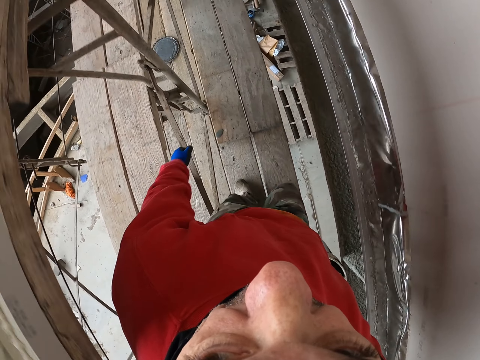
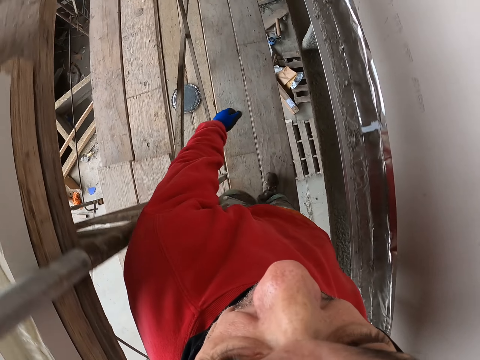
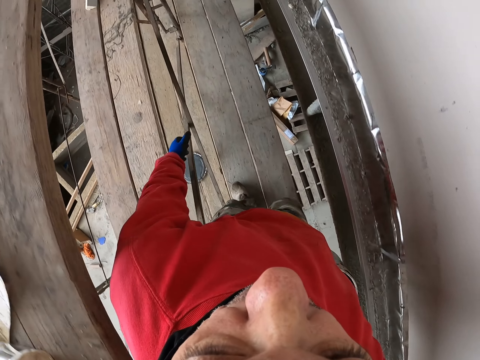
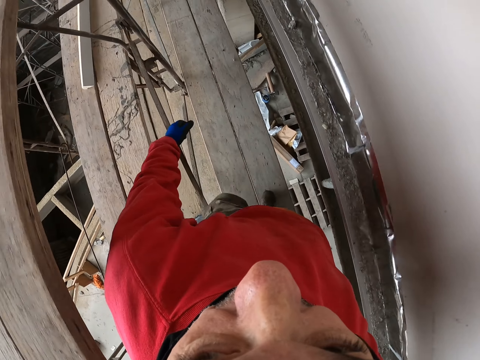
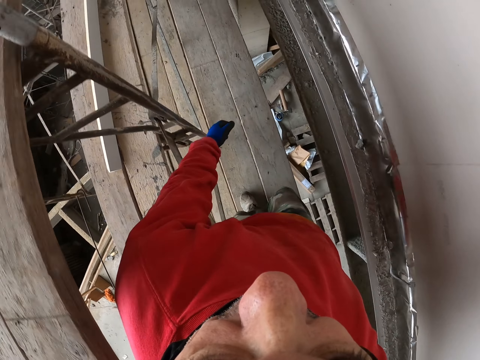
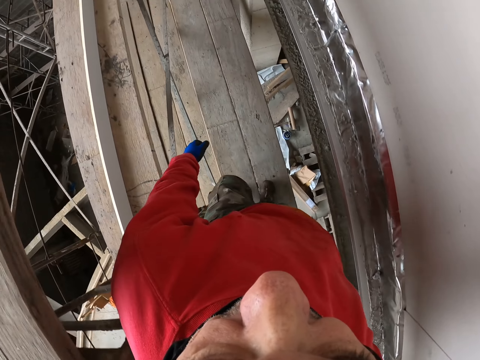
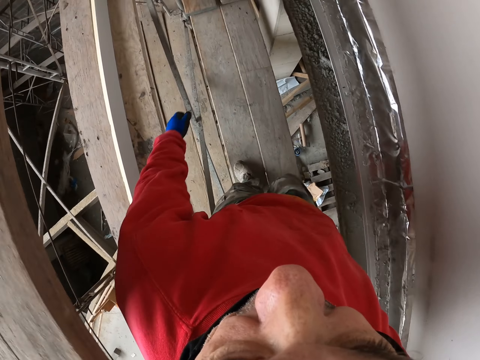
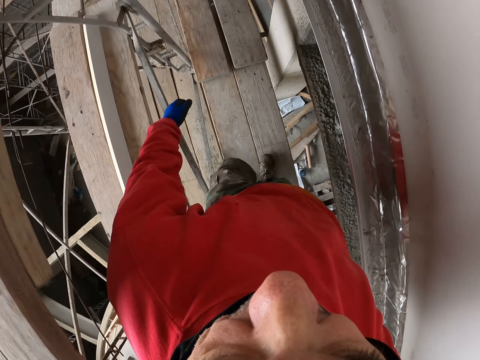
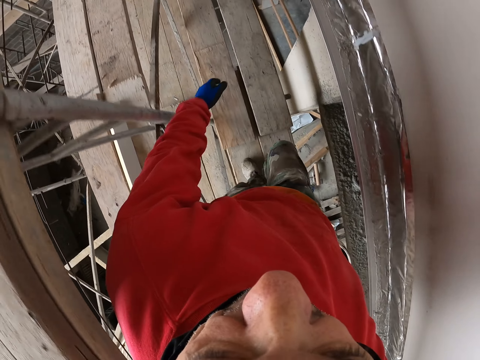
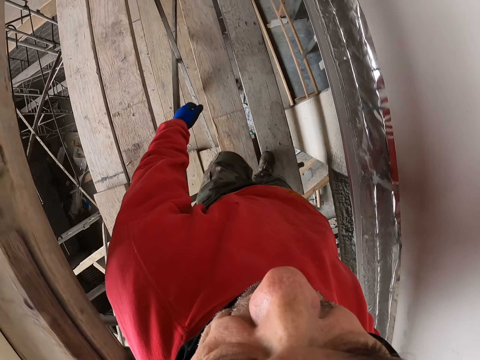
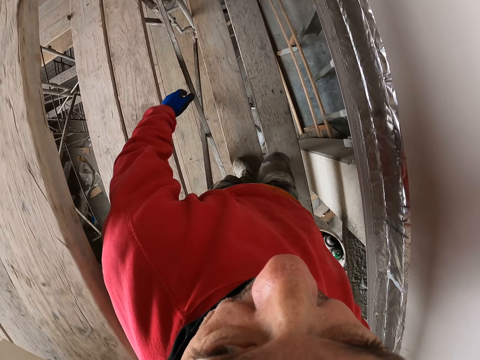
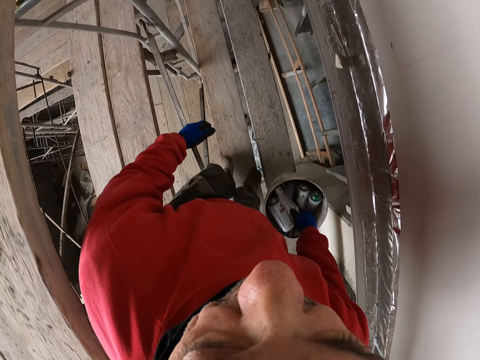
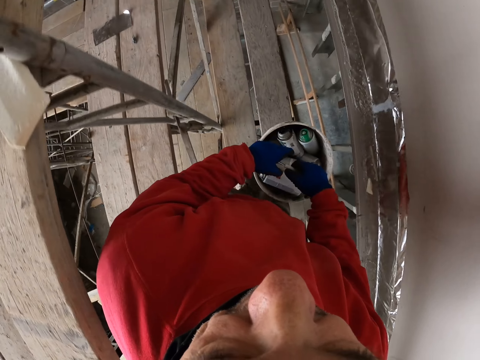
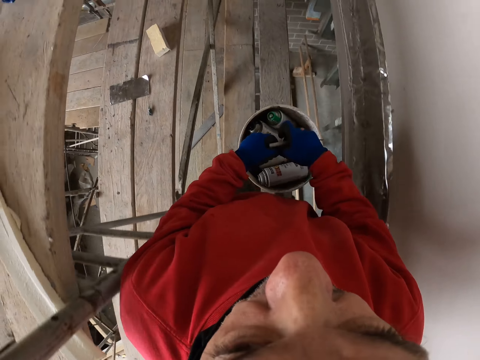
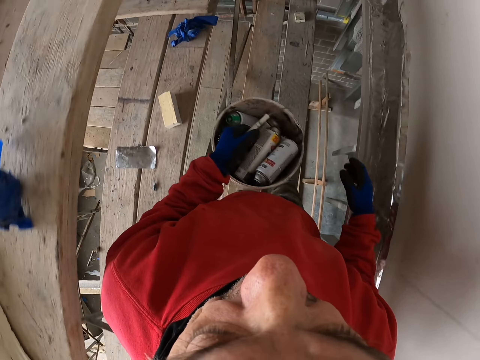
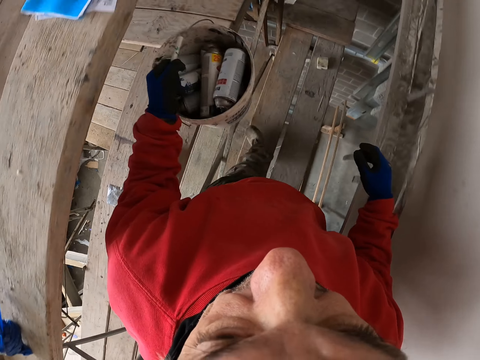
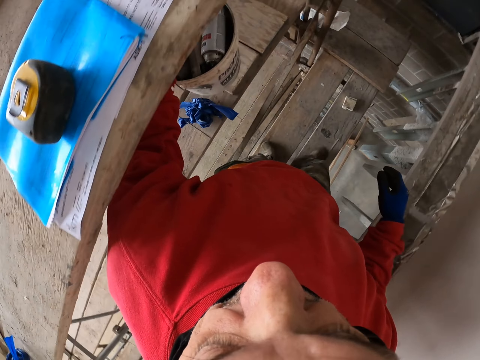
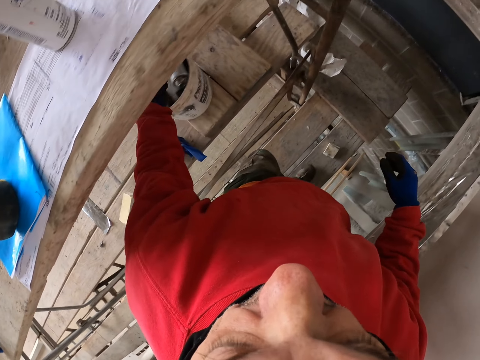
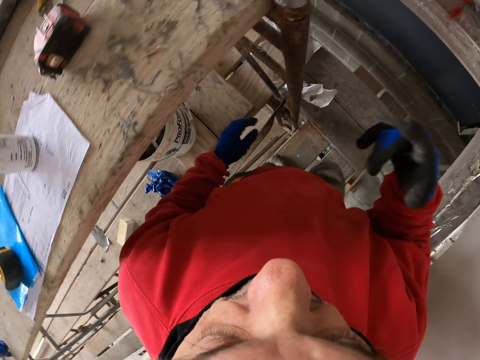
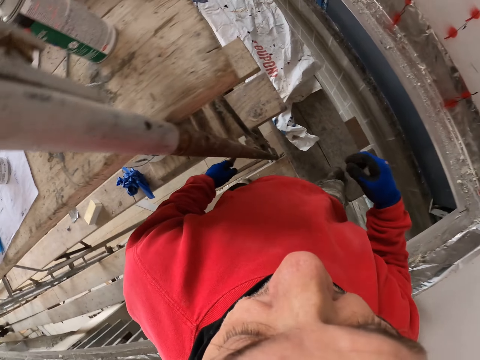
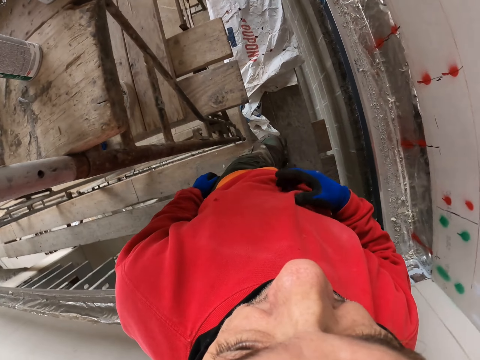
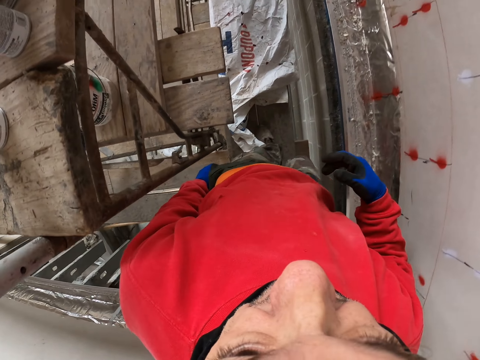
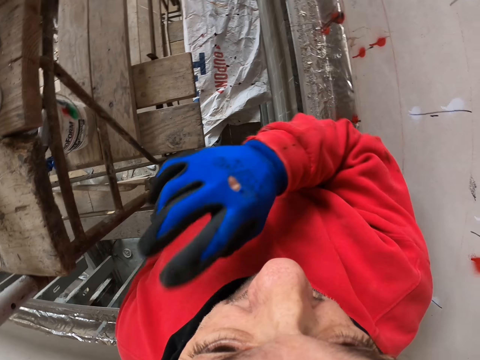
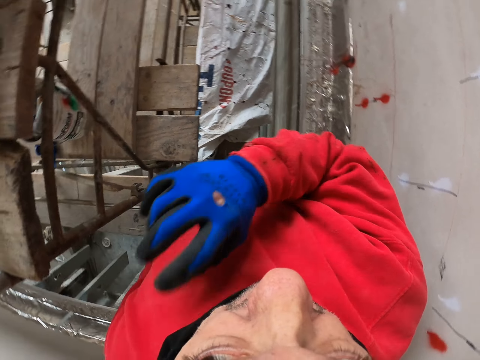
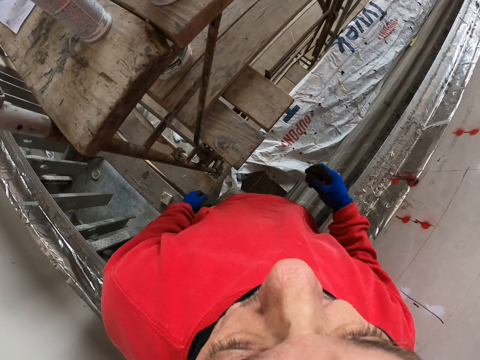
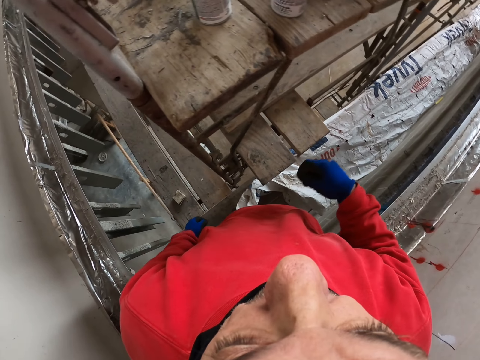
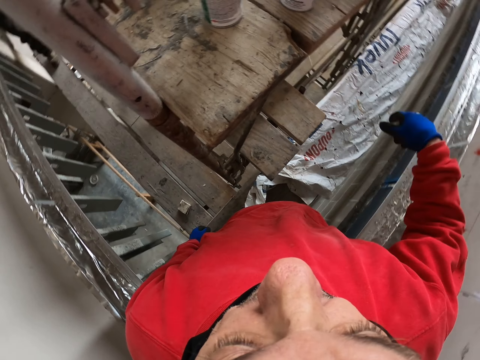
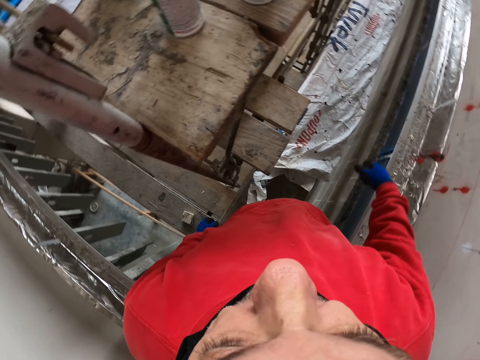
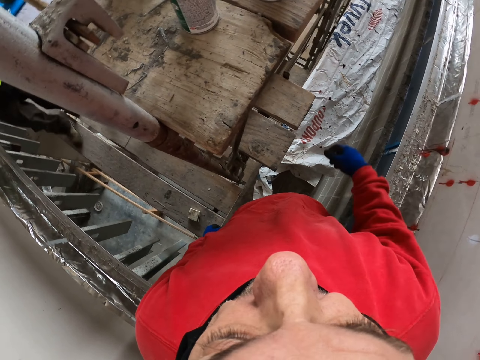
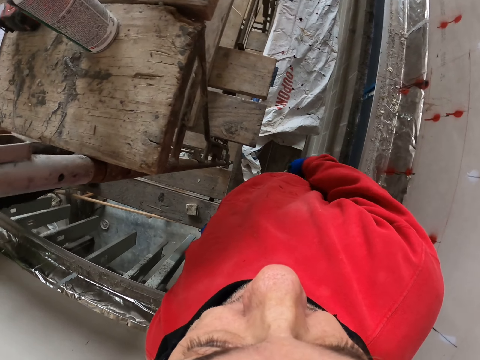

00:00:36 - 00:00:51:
The camera wearer holds the bucket with hands. He exchanges the bucket from right hand to left hand, walks on the wood, holds the bucket with the left hand, puts the bucket on the wood and walks on the wood. He touches his face, scratches the face and moves the hand.

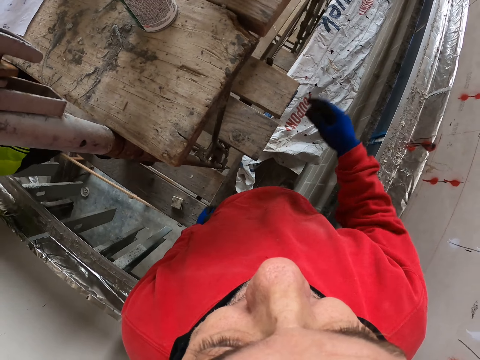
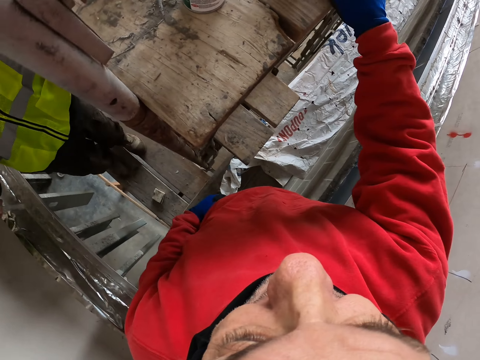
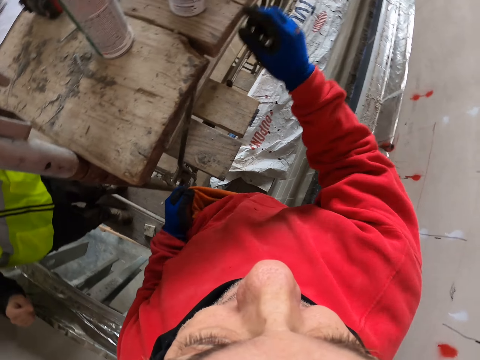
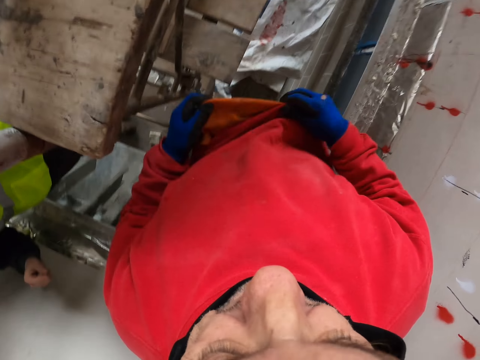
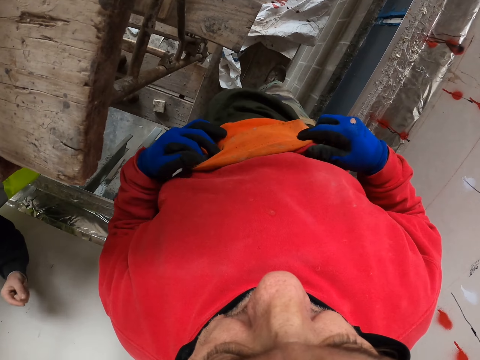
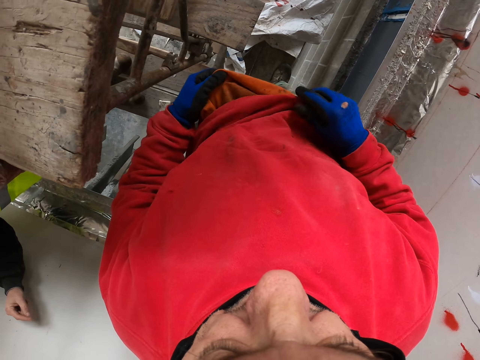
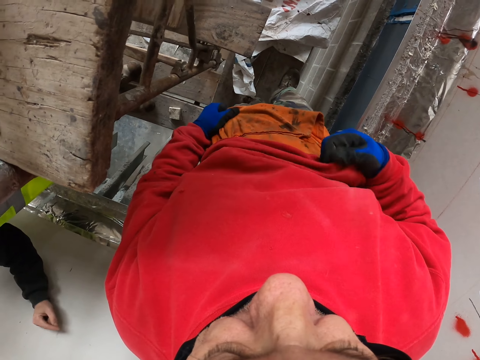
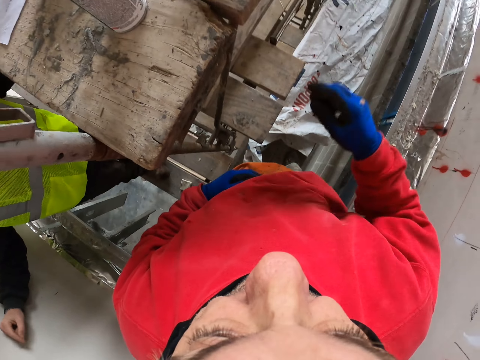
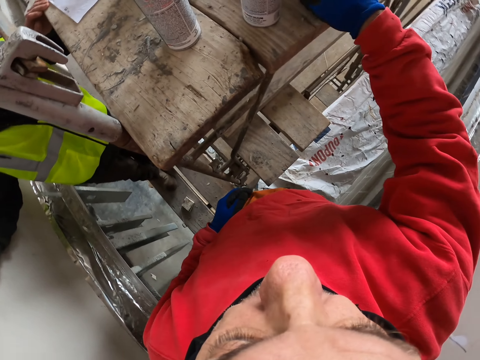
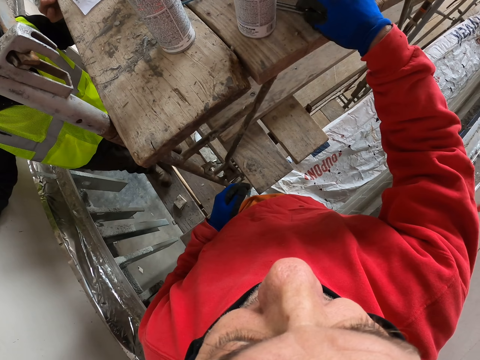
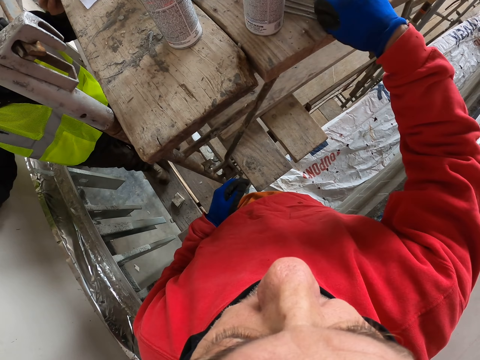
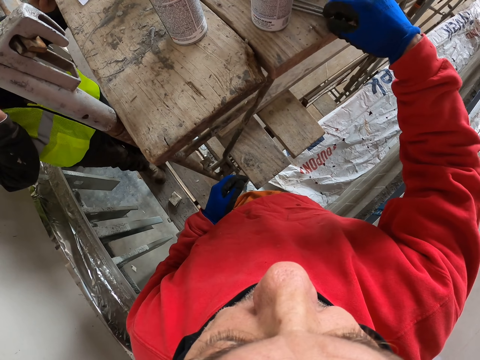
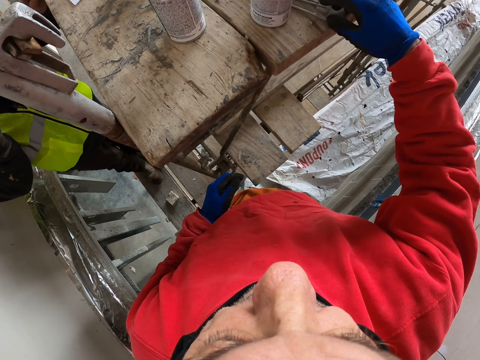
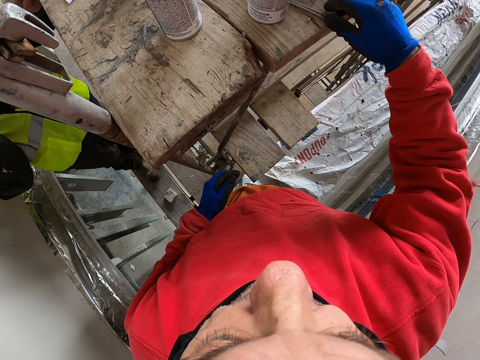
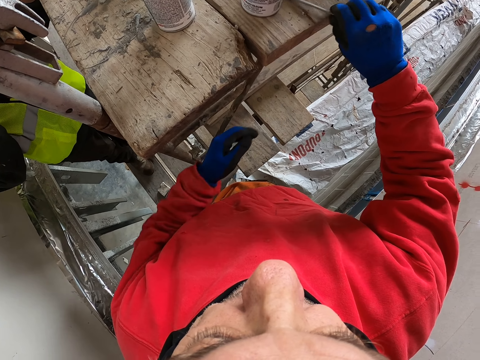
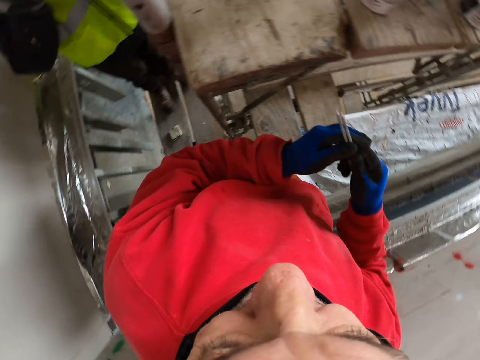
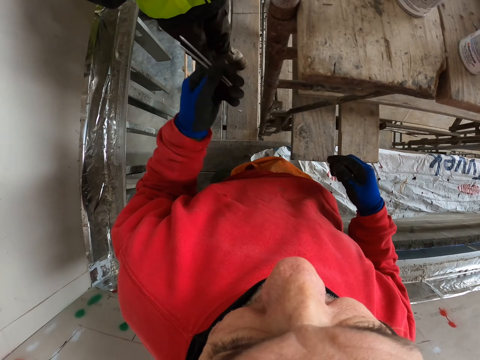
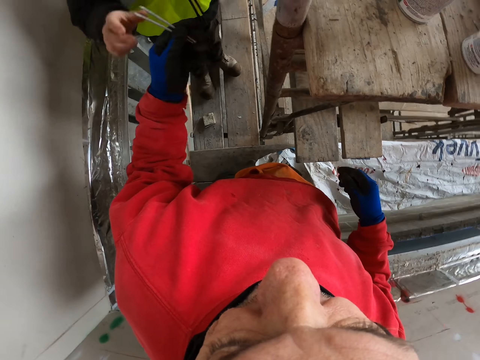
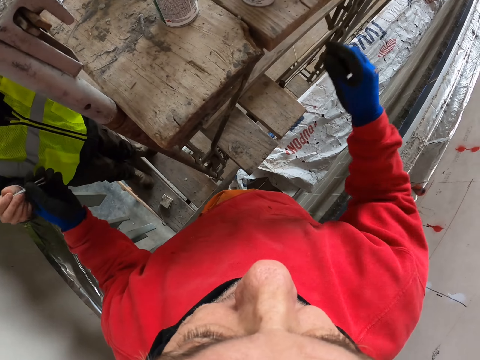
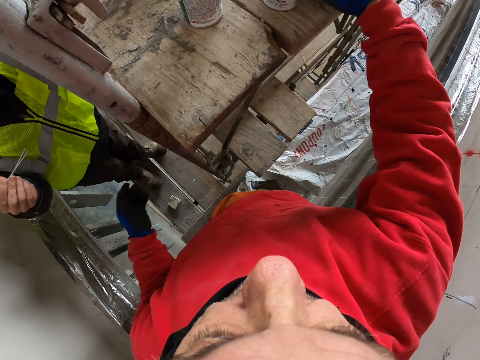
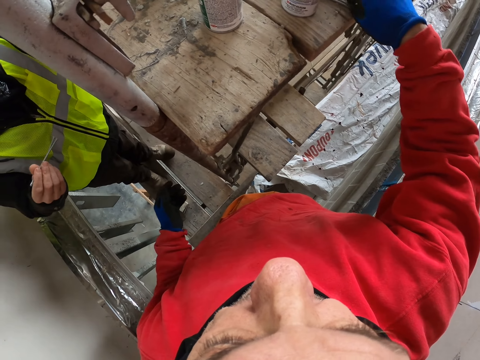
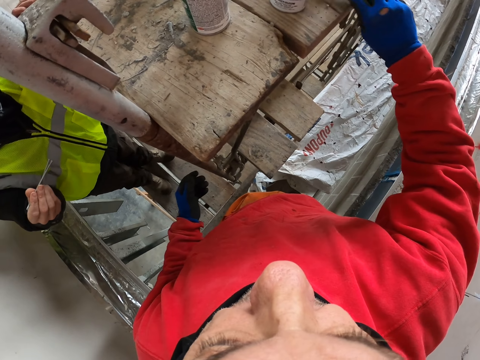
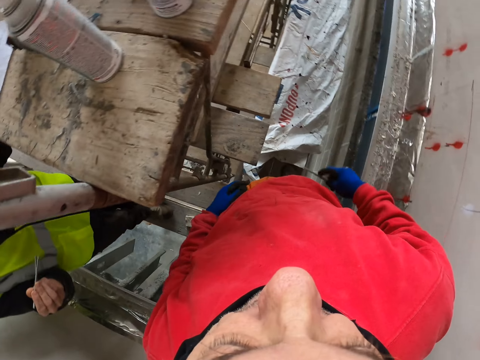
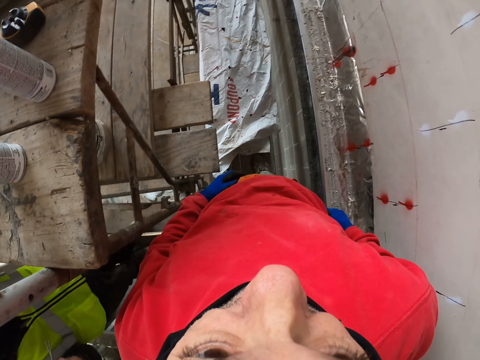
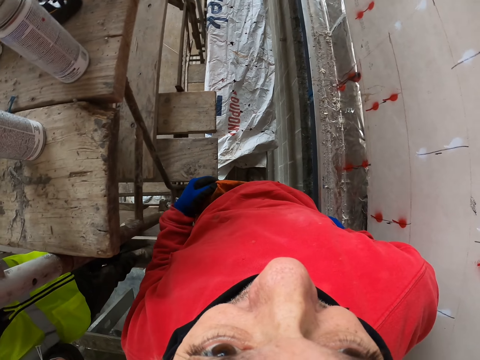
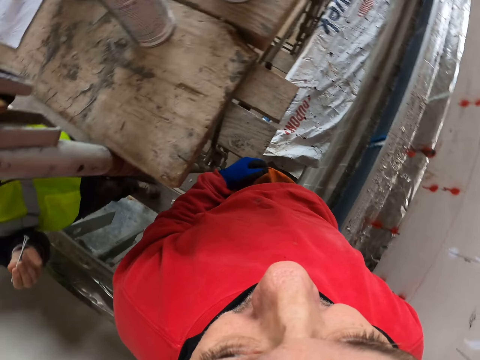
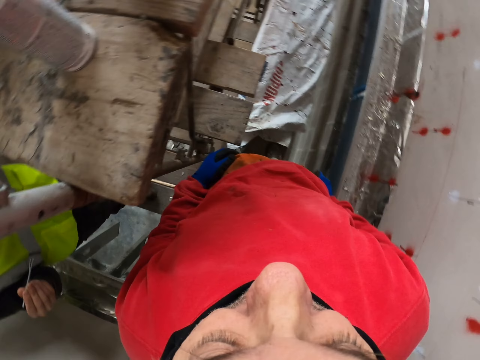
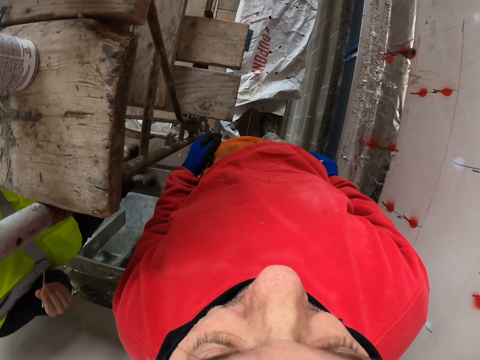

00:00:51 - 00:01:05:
The camera wearer touches nails, lifts up the t-shirt, holds the cloth, lifts up a sweater, pulls down the t-shirt and picks up an object. They touch the nails, pick up two nails, hold something and give a man the two nails. They pick up the nails and put the nails in the pocket.
